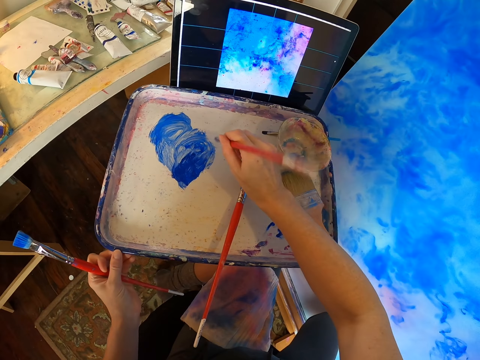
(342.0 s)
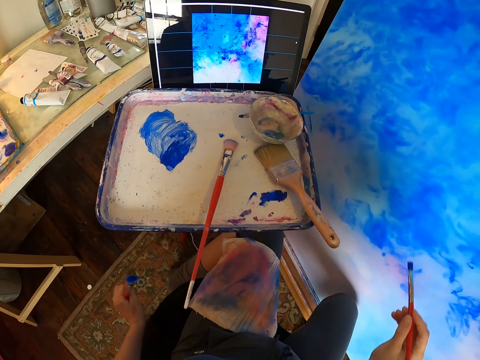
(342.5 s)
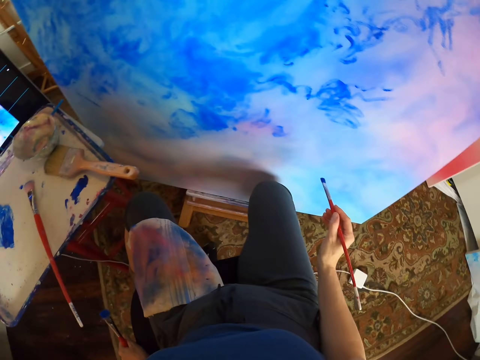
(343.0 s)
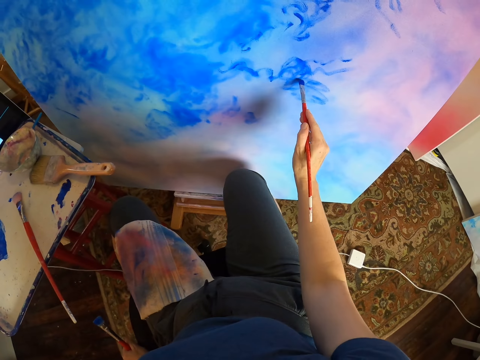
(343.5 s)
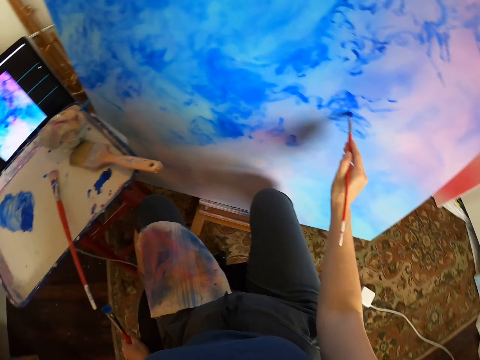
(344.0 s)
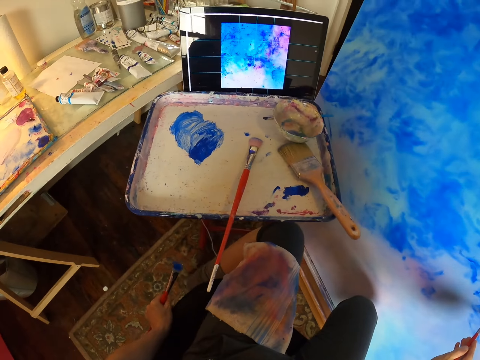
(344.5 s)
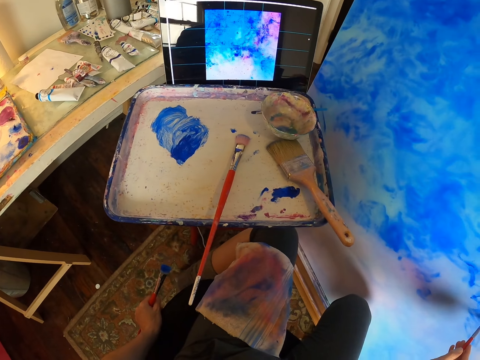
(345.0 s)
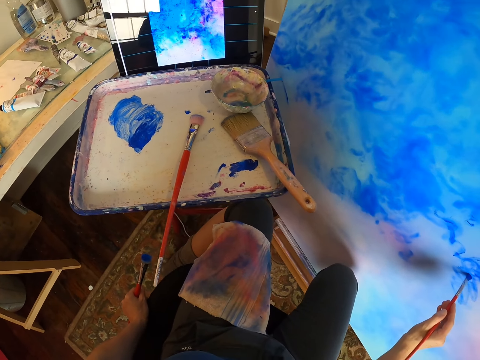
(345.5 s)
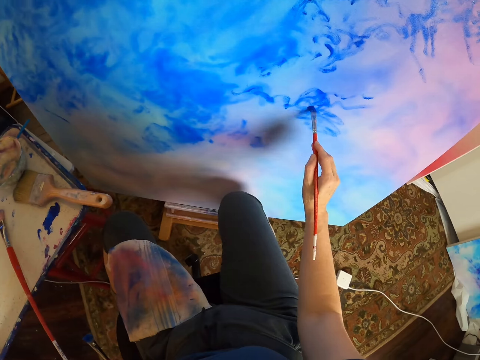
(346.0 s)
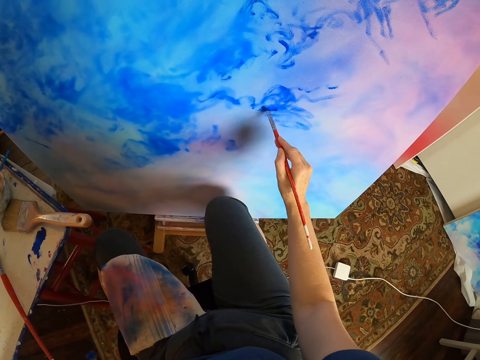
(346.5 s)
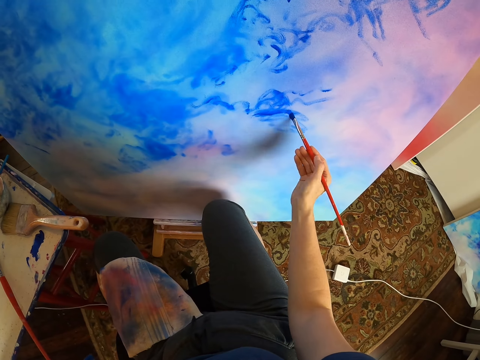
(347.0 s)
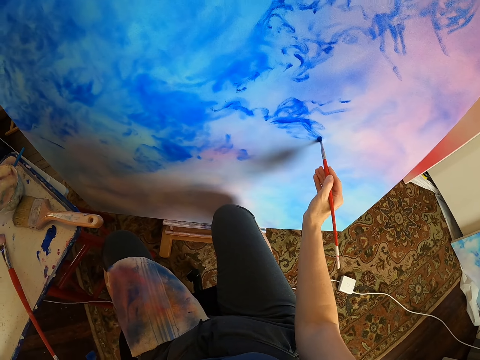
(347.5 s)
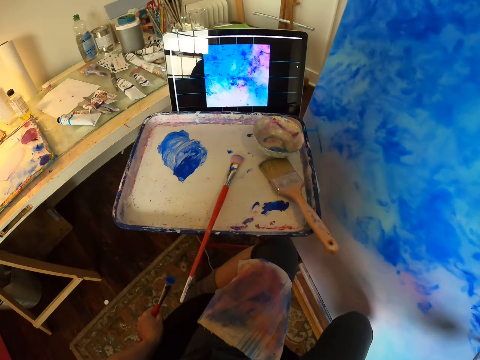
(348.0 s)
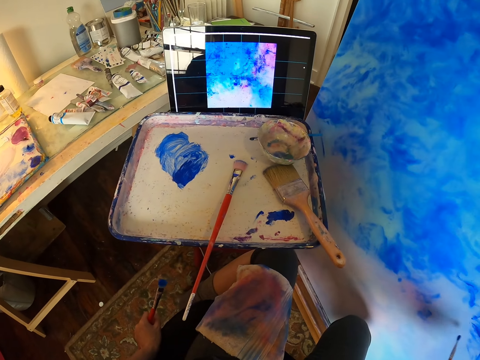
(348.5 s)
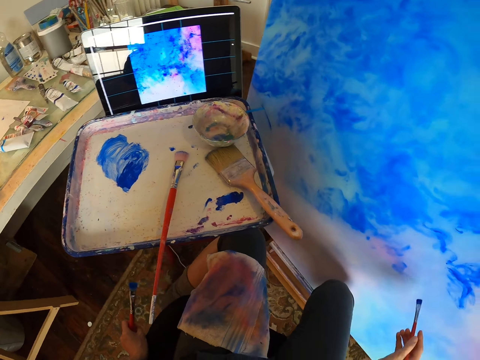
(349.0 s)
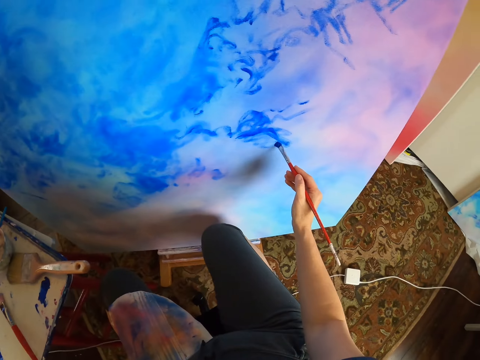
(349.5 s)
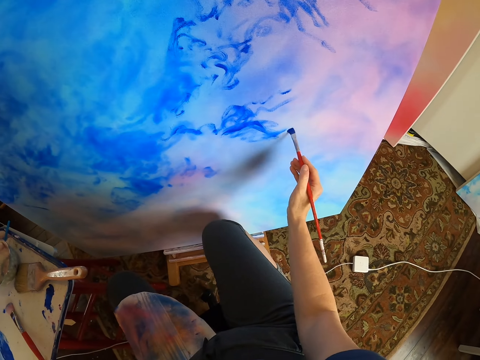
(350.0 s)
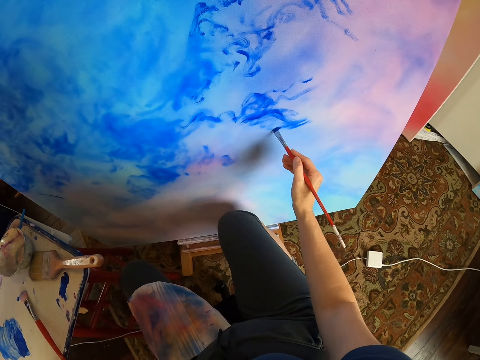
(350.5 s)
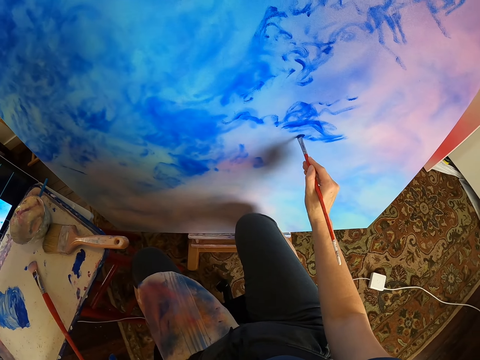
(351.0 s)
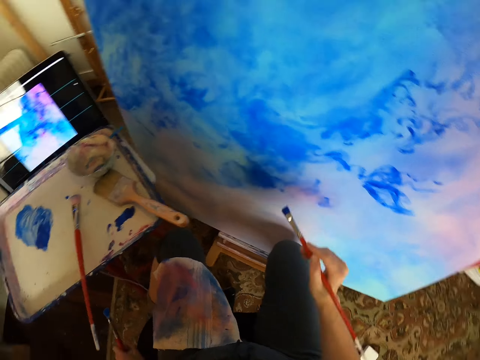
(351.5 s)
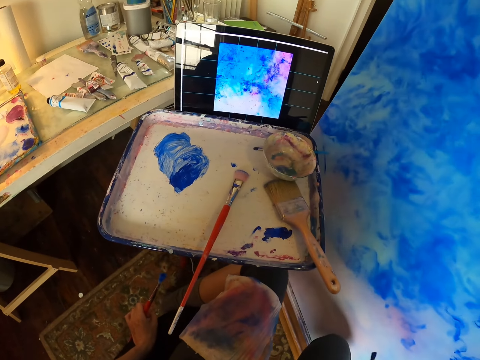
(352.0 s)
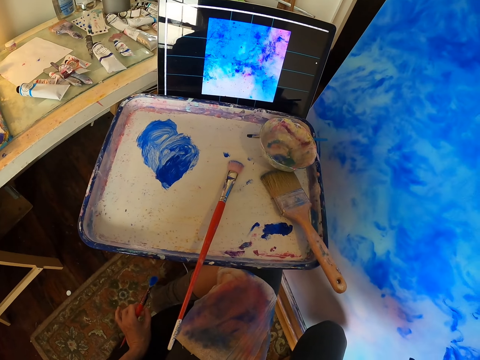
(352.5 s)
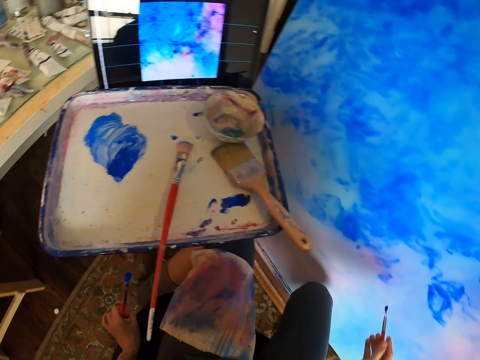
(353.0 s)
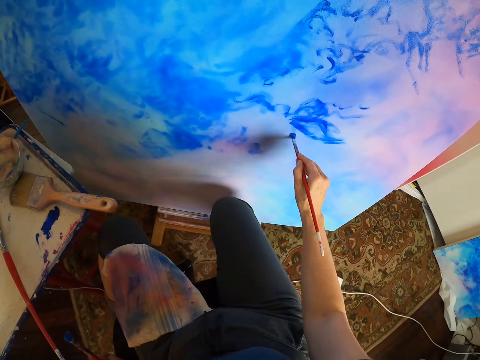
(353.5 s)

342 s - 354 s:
The camera wearer paints a canvas with a paint brush. They paint the painting with the brush. They look at the picture in the computer.

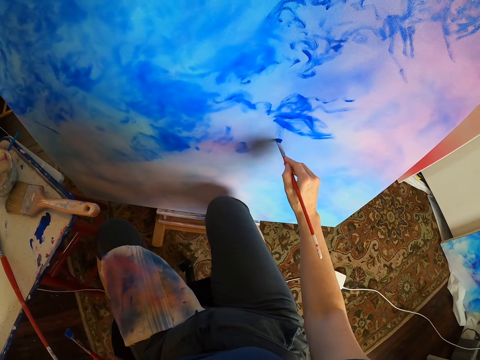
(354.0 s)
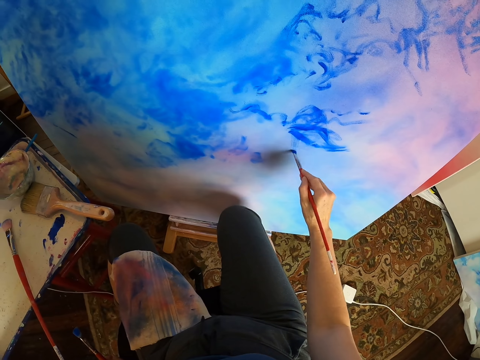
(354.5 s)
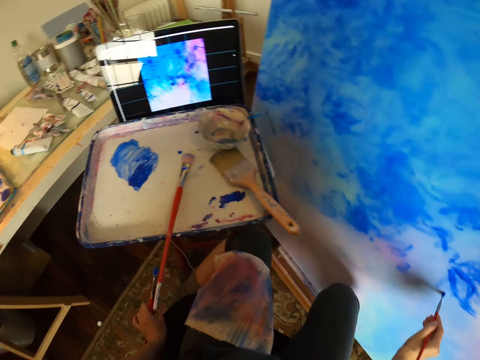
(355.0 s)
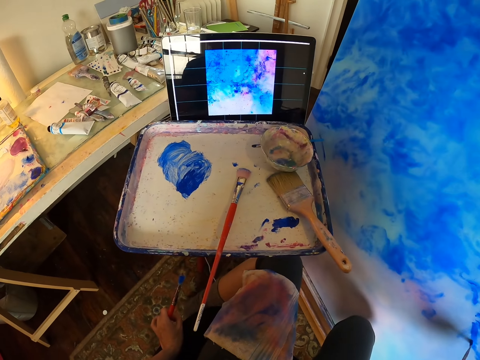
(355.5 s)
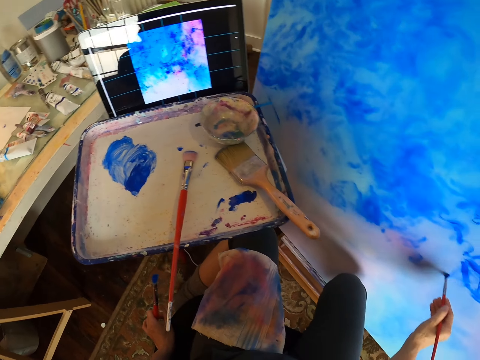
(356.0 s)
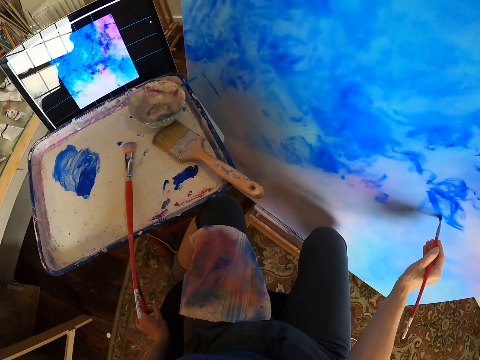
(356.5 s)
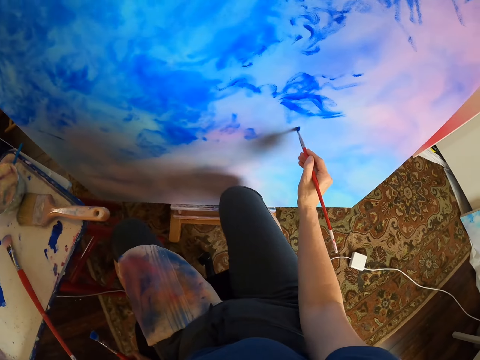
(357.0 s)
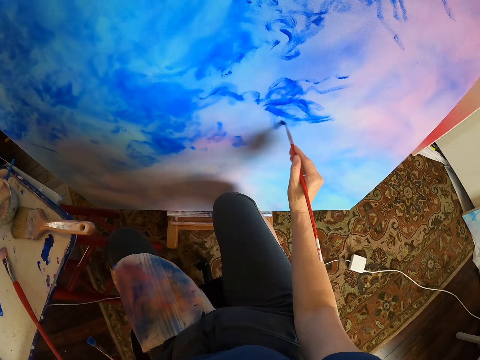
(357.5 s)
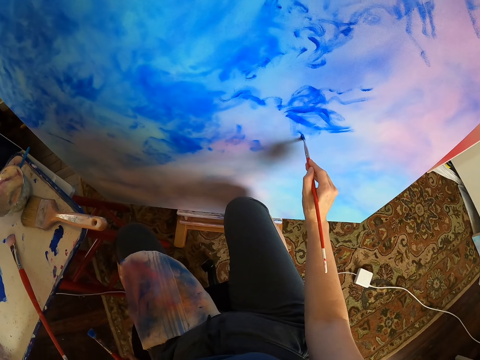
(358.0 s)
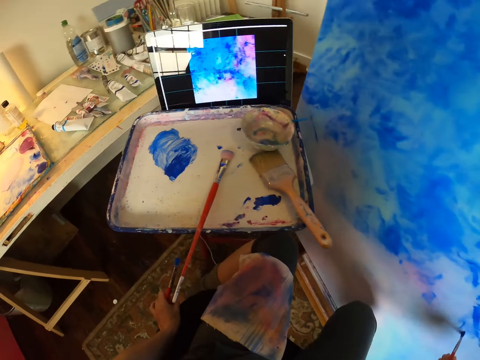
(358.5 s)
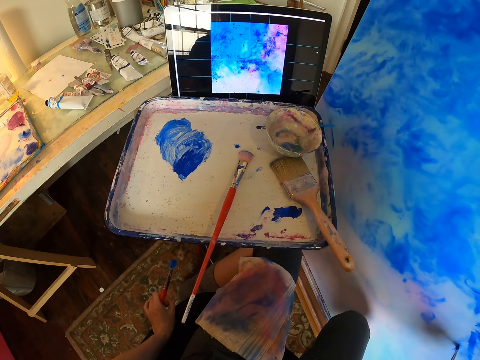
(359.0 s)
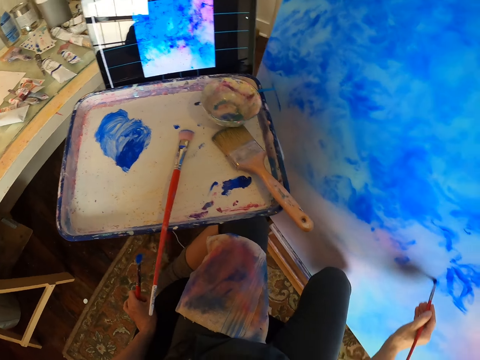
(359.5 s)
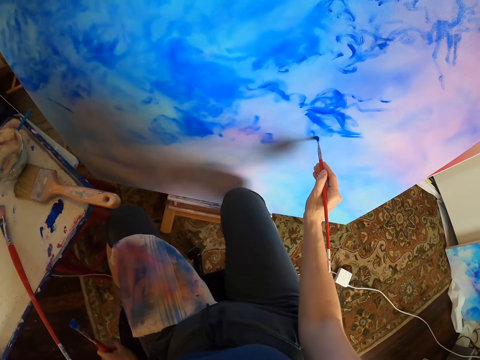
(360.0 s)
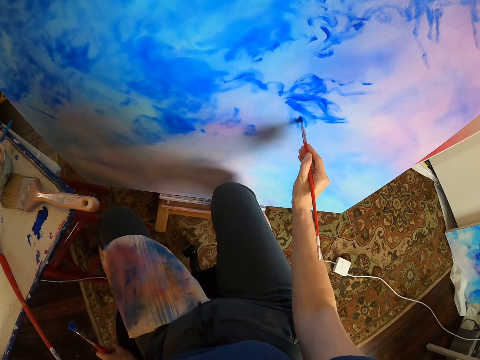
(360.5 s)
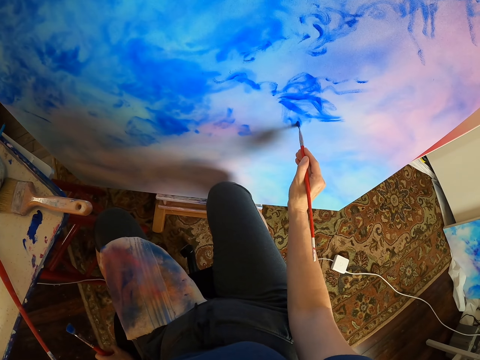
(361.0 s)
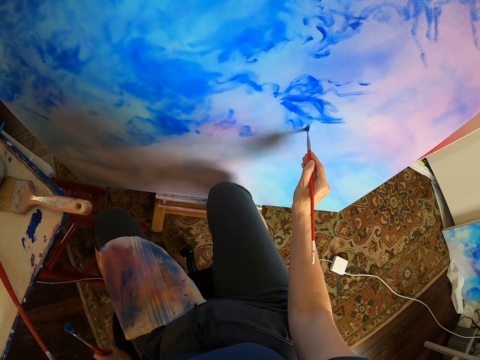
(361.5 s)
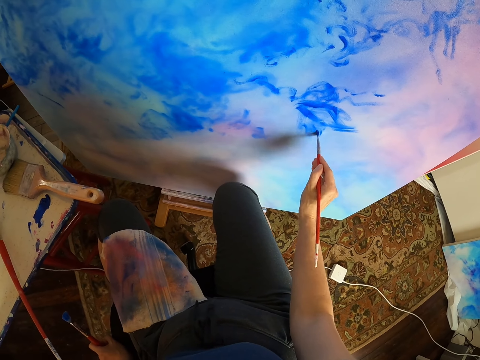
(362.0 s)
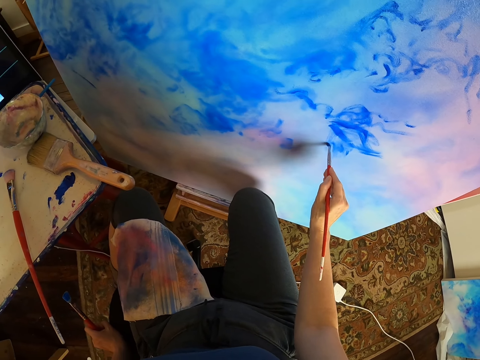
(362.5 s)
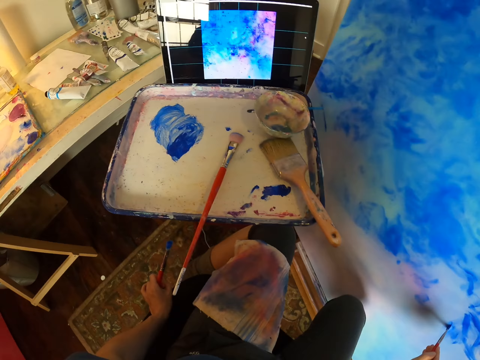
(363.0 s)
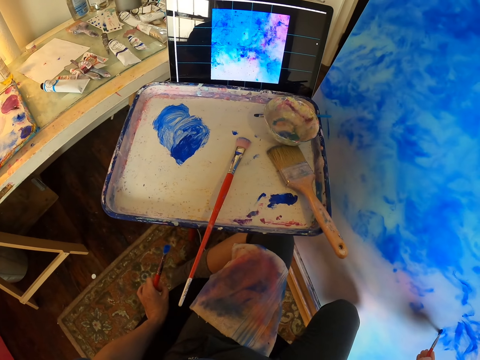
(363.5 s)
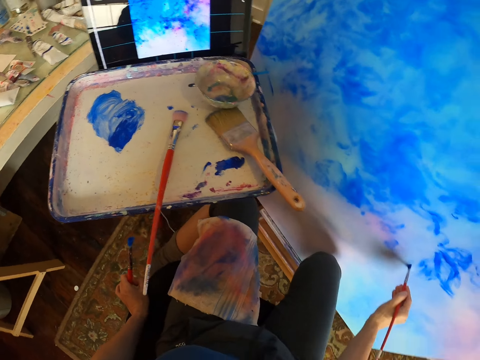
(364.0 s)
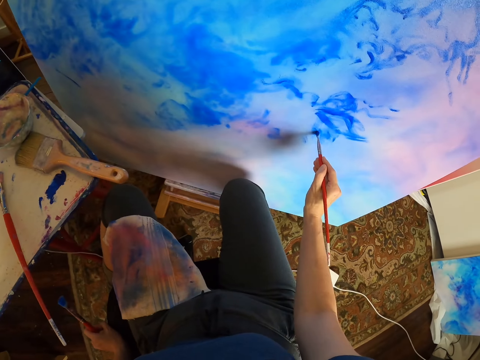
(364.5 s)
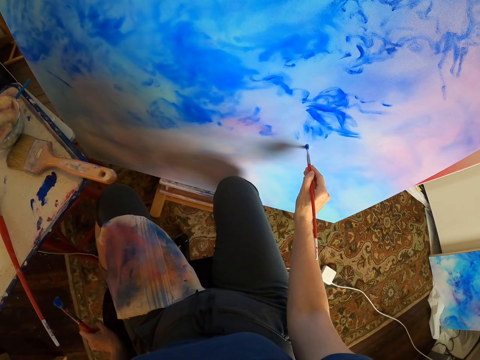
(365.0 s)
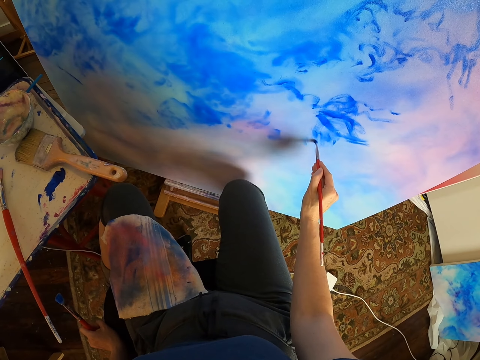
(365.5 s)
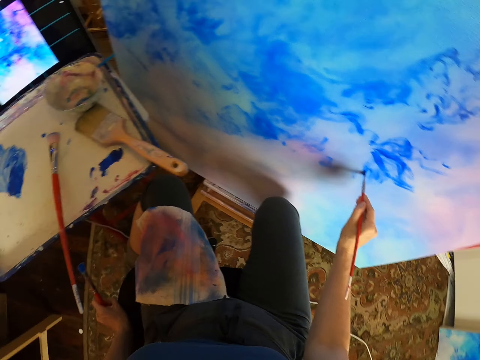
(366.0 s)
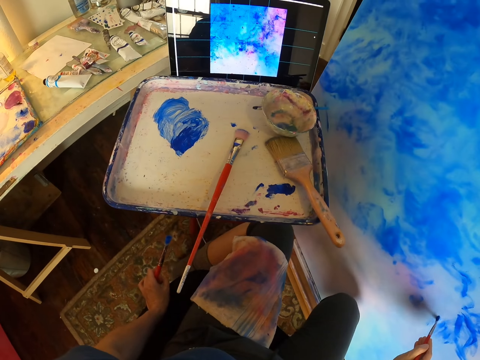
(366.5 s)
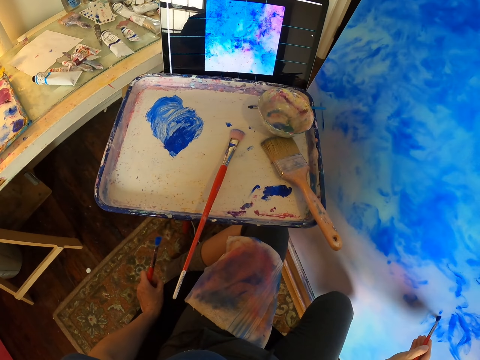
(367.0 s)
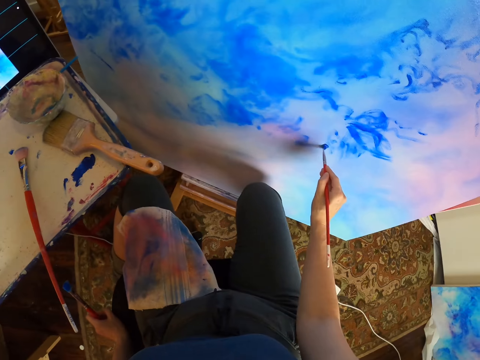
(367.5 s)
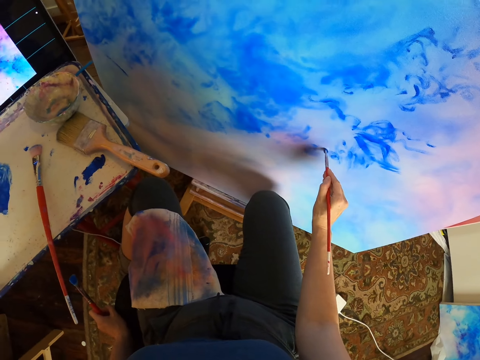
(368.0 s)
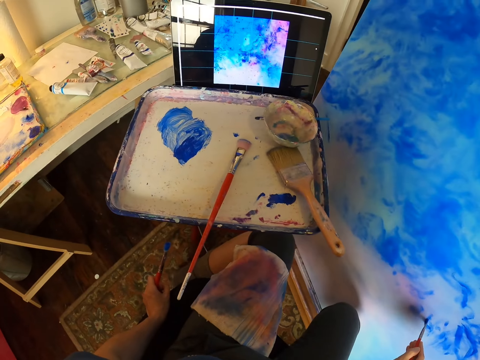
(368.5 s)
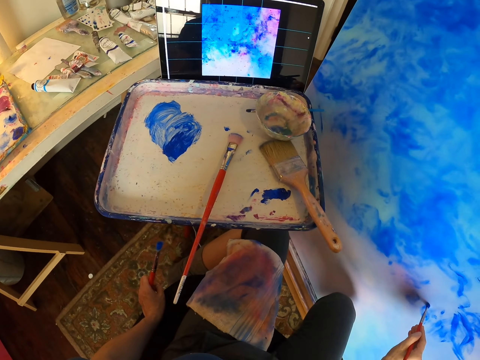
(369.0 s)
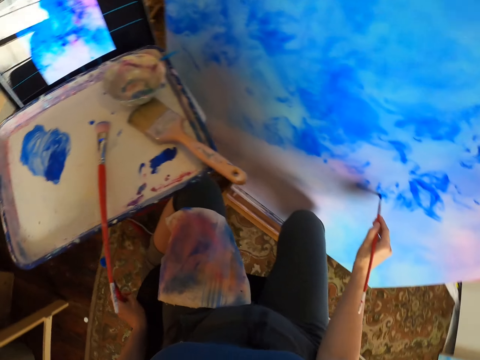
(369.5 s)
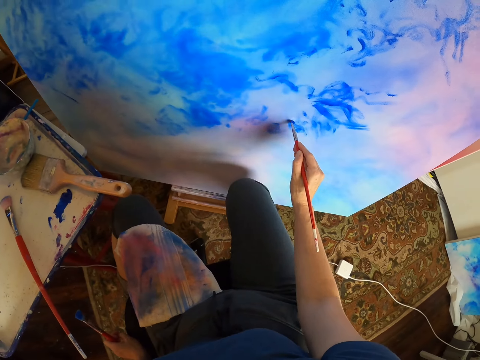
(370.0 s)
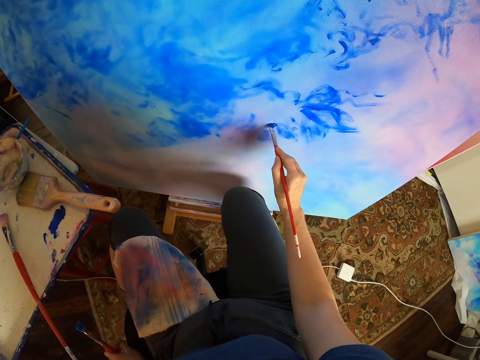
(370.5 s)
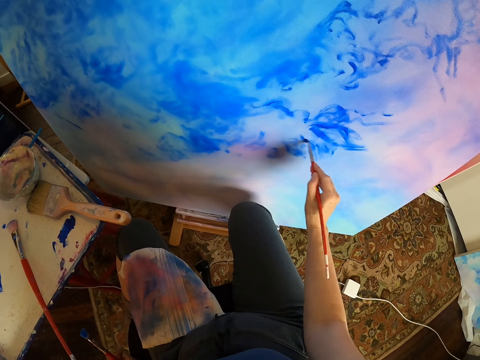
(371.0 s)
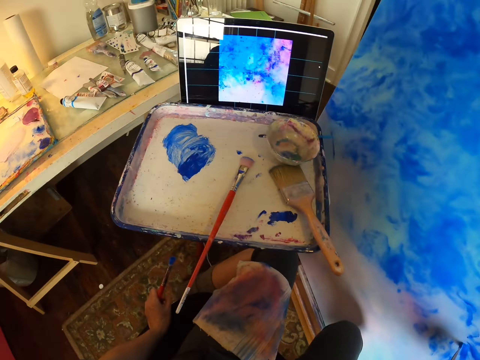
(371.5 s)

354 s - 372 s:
The camera wearer paints a canvas with a paint brush. They look at the picture in the computer. They paint the canvas with the paint brush. They look at the picture in the computer. They paint the painting with the brush.
